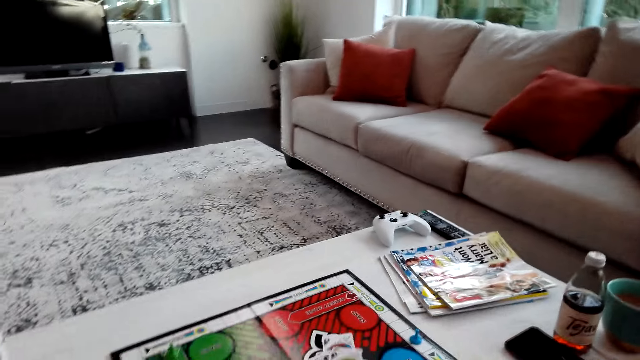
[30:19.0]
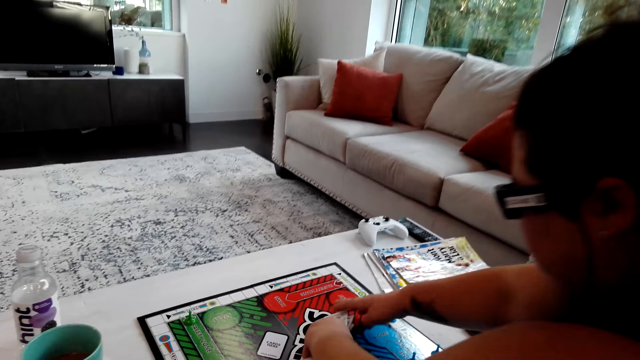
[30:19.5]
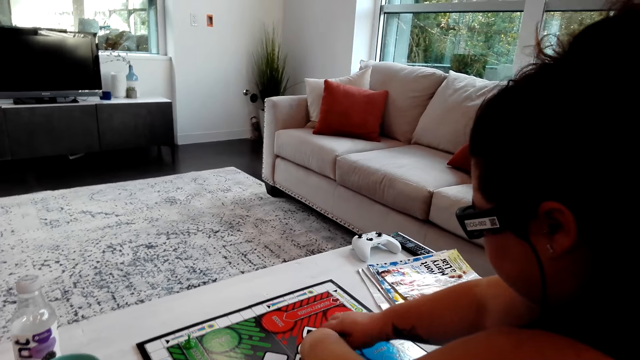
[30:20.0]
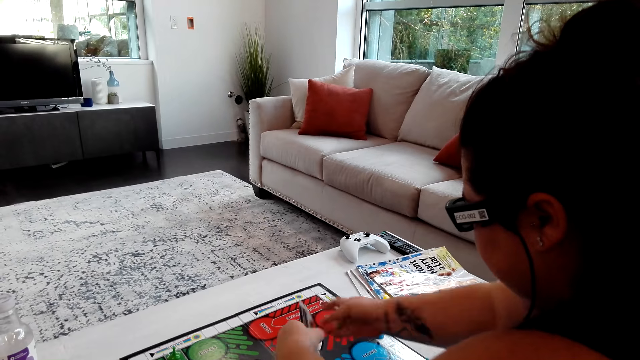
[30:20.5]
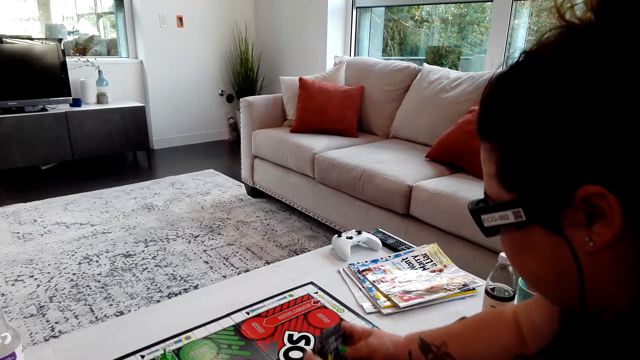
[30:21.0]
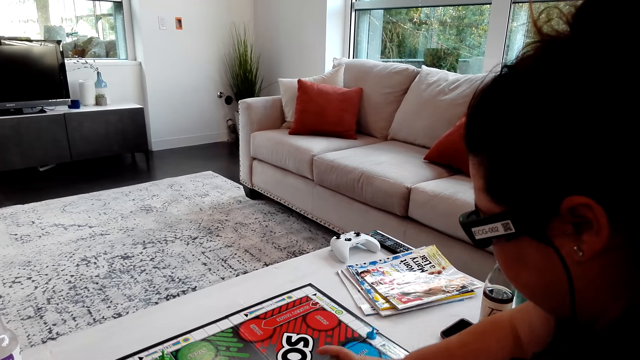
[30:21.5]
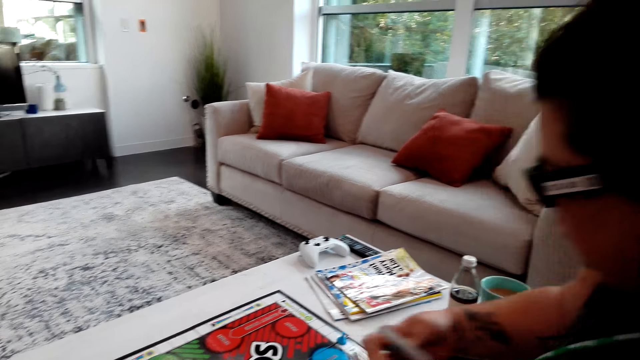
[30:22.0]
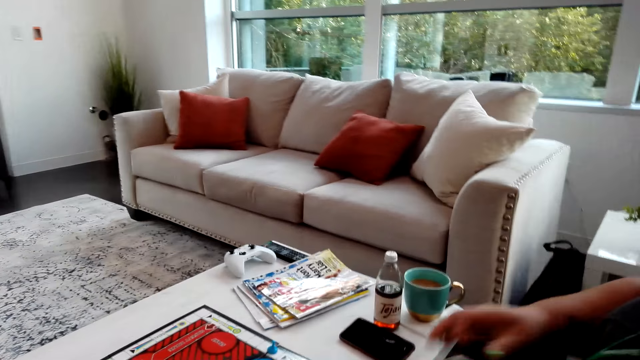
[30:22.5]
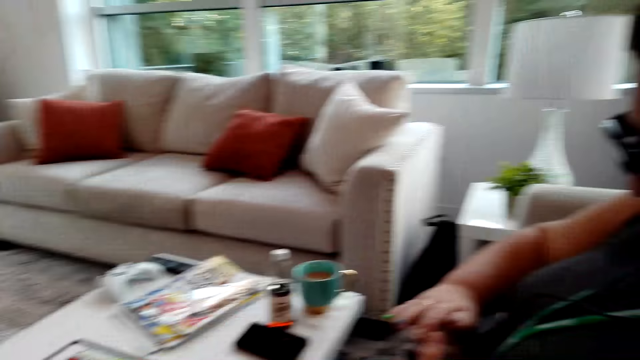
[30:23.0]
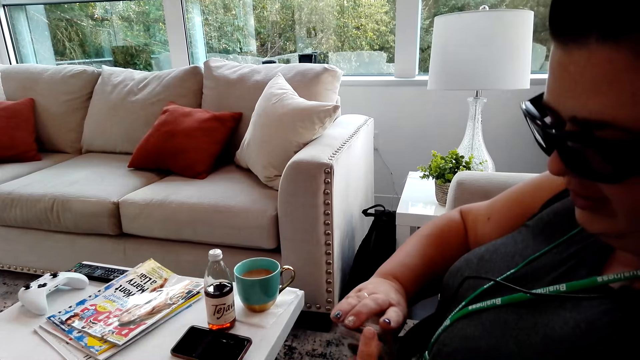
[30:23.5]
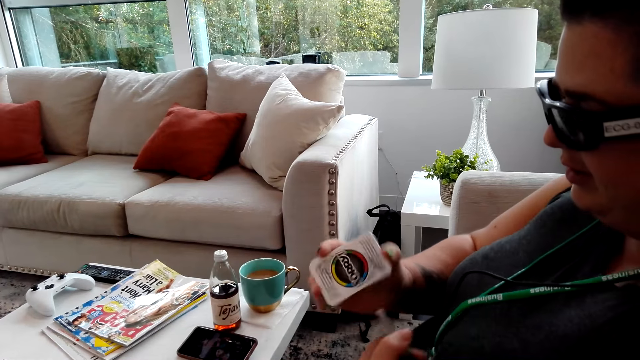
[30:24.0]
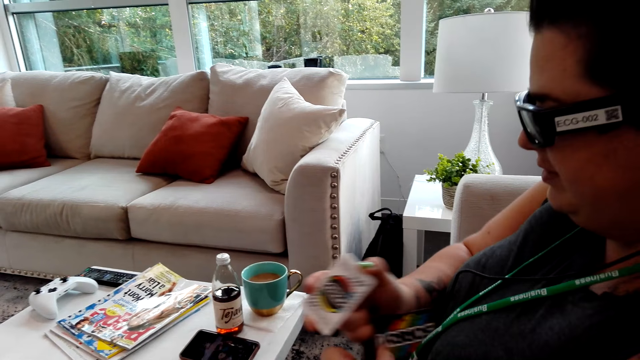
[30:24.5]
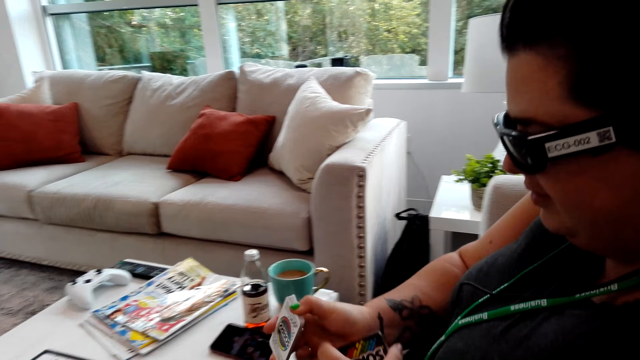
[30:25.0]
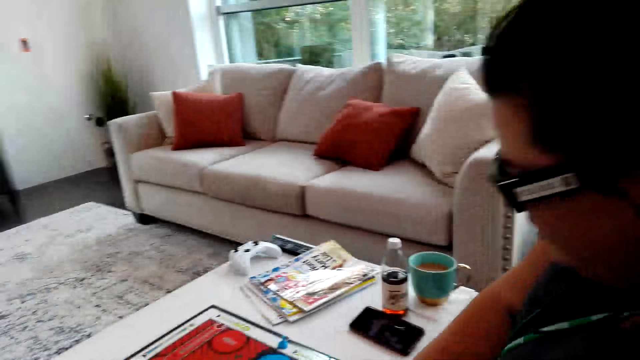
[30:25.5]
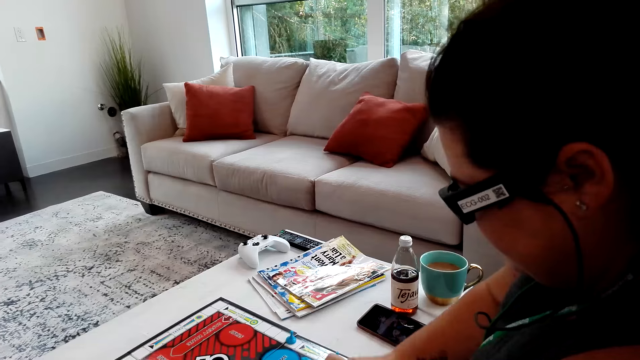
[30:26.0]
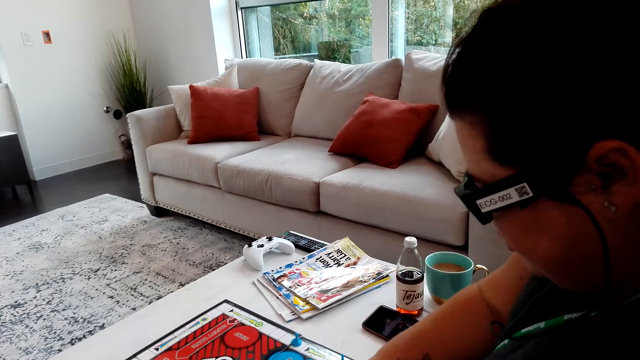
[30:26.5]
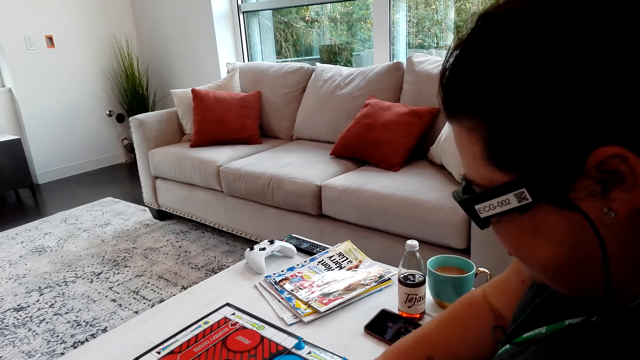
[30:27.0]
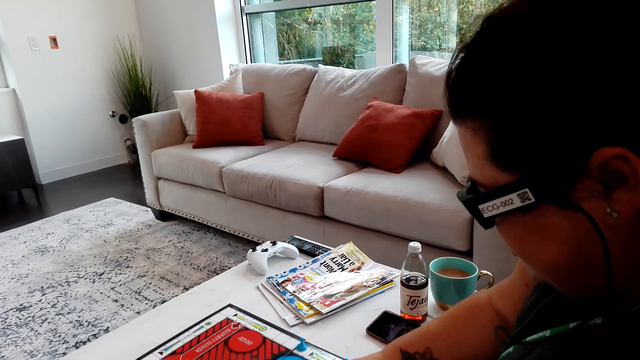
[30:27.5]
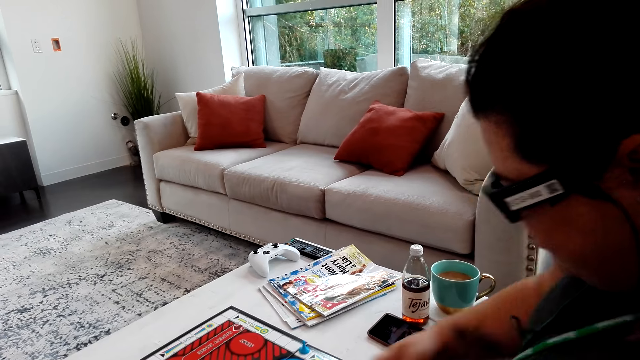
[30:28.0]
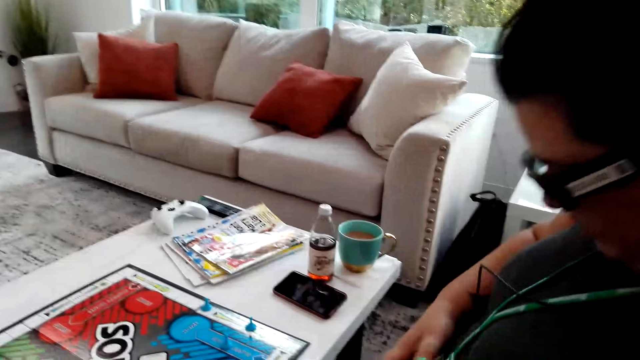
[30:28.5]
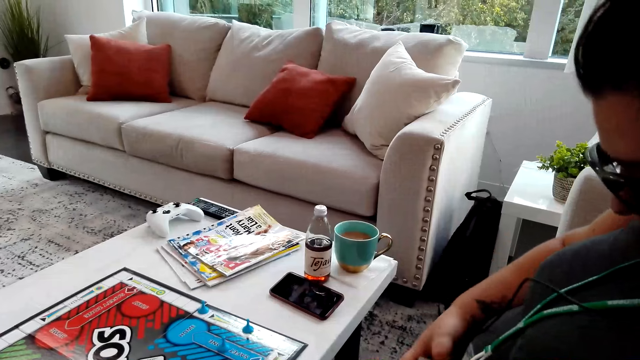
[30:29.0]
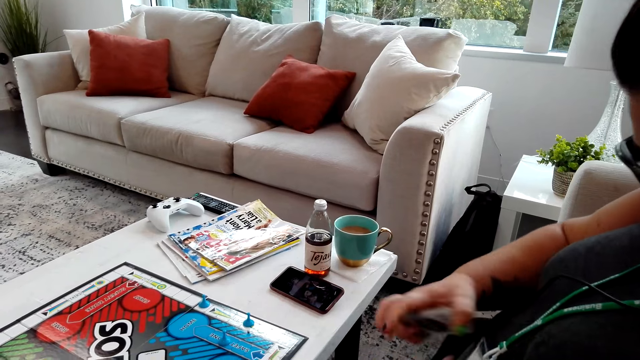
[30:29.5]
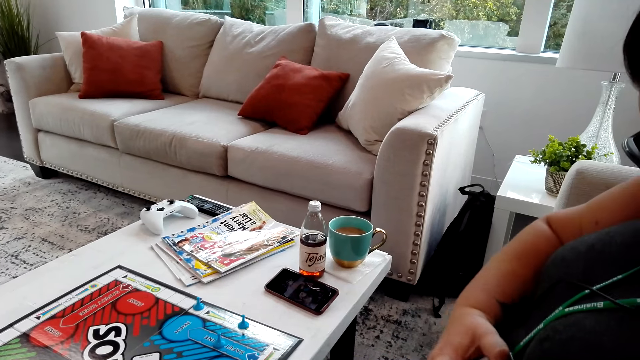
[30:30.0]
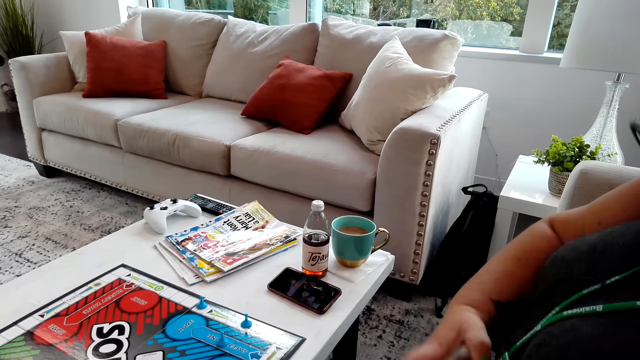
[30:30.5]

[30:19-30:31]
A person picks the cards on the table.

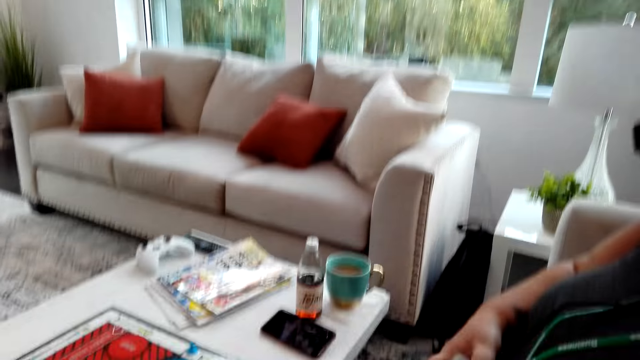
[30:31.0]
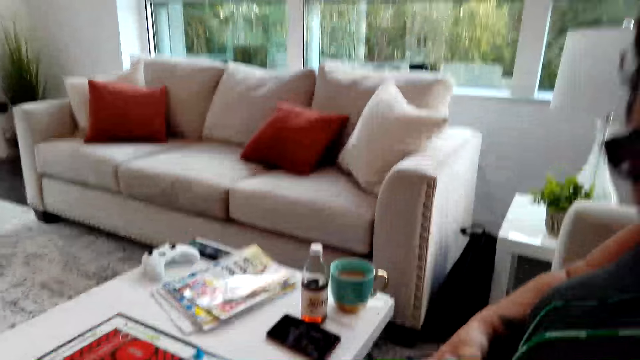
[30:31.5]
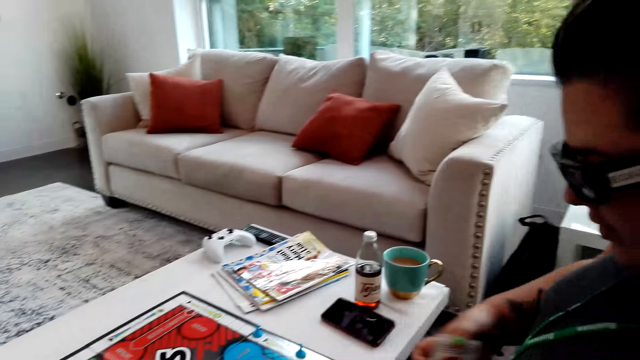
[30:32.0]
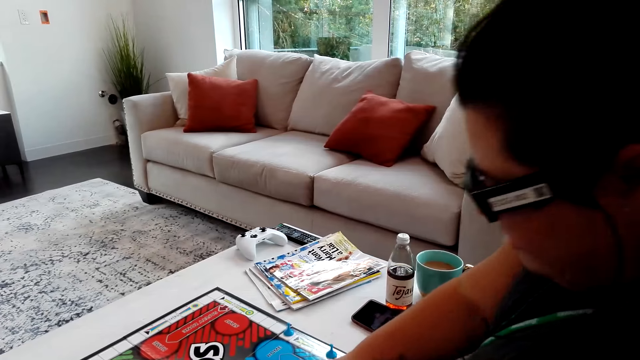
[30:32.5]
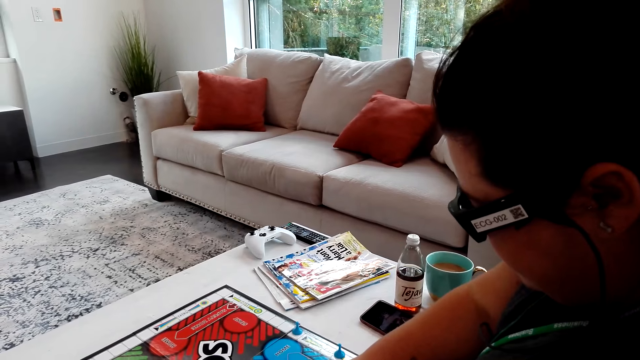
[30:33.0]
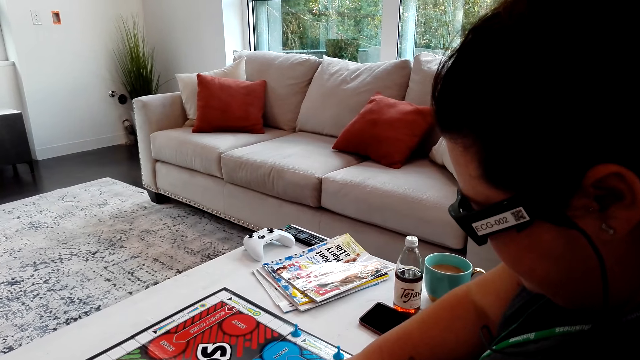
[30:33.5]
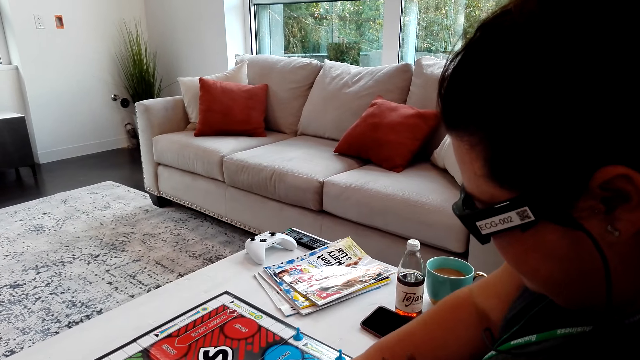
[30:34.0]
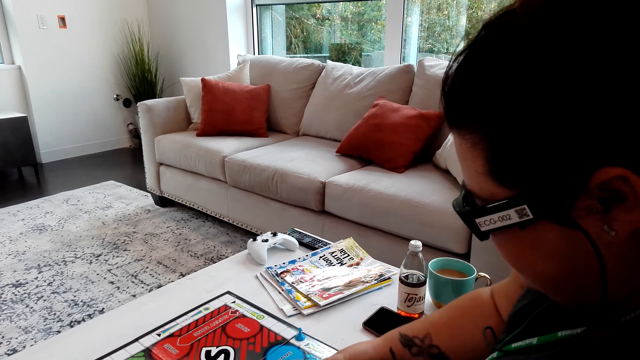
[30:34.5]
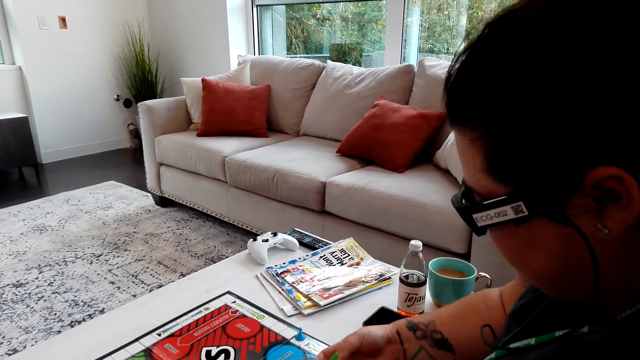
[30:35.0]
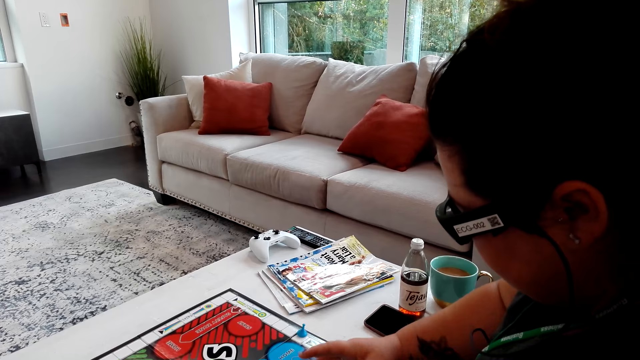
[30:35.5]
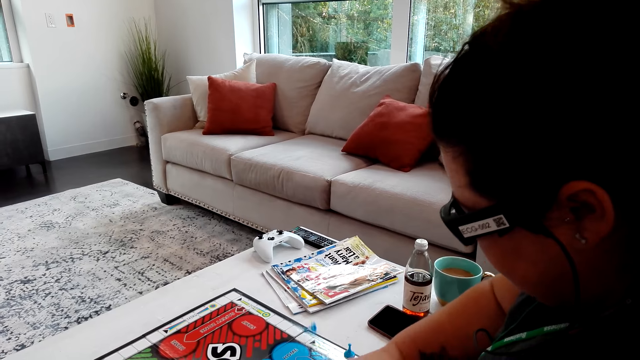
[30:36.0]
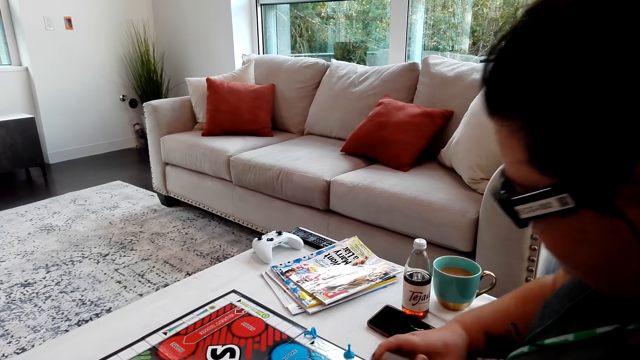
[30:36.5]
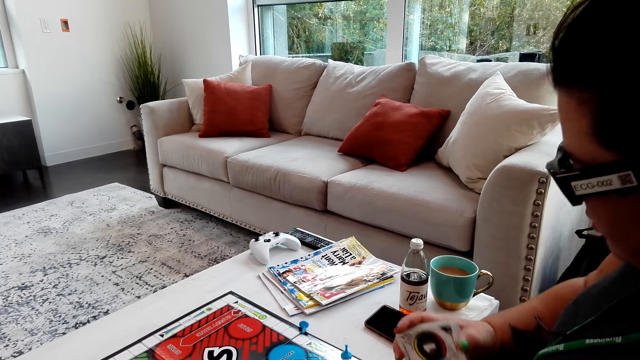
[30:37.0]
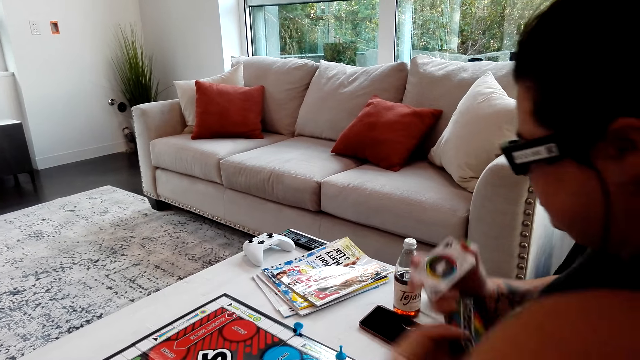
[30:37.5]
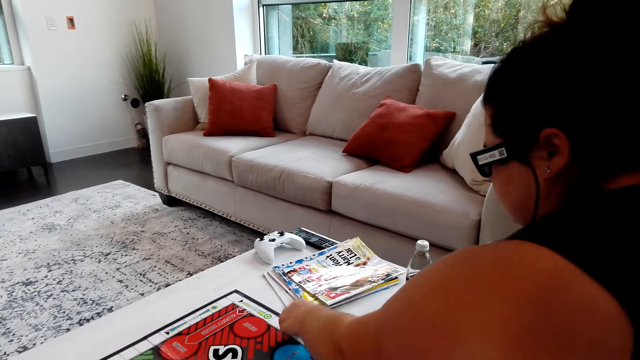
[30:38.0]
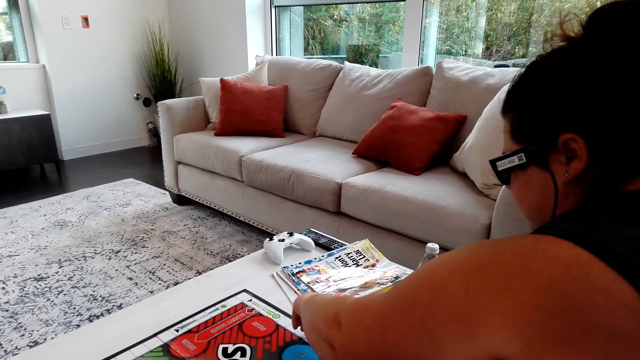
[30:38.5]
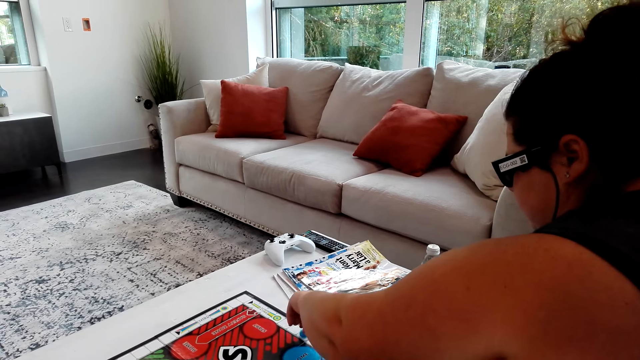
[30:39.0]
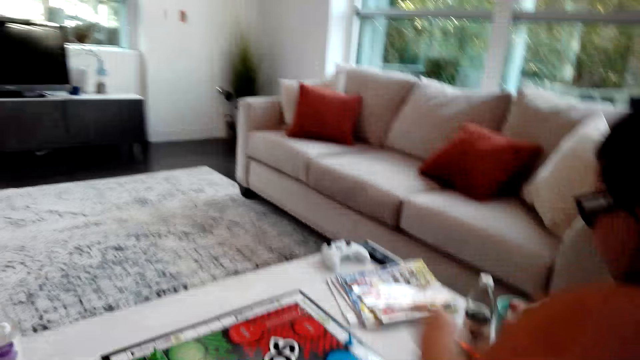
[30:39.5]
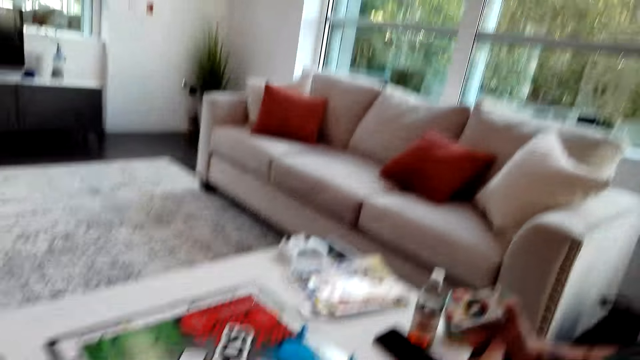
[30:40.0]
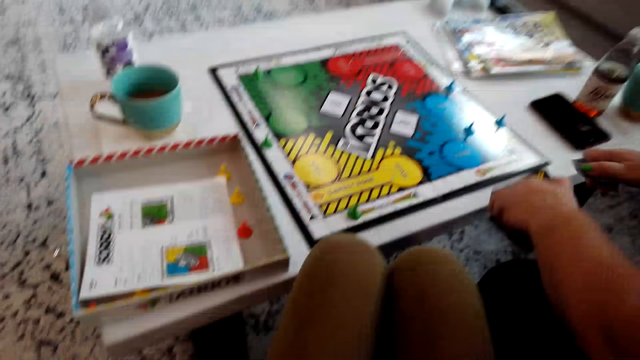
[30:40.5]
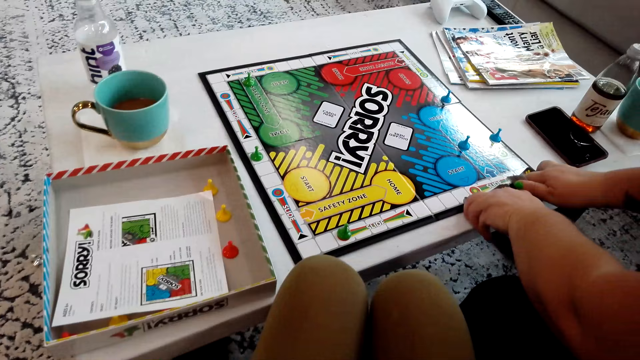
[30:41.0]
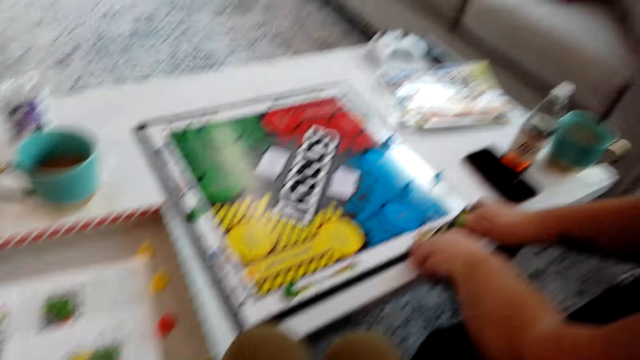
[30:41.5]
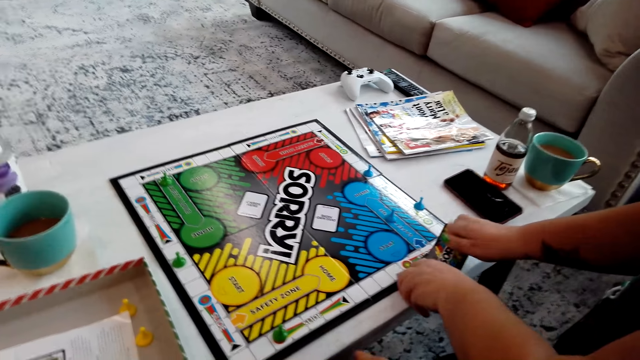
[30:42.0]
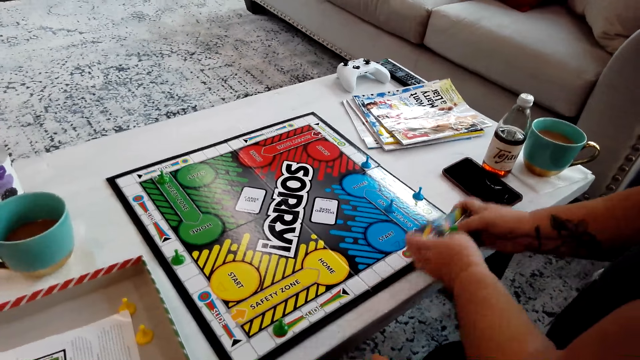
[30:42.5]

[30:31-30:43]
A woman plays the game. The woman flips the Sorry game piece on the board.
